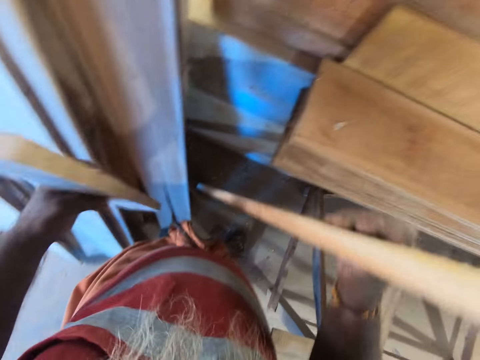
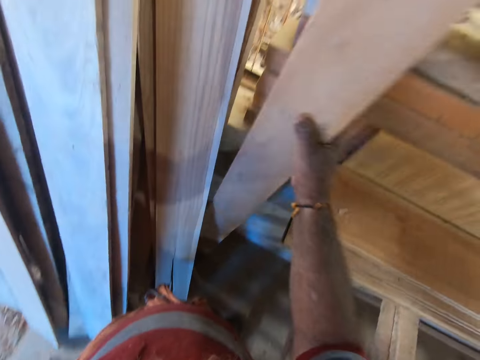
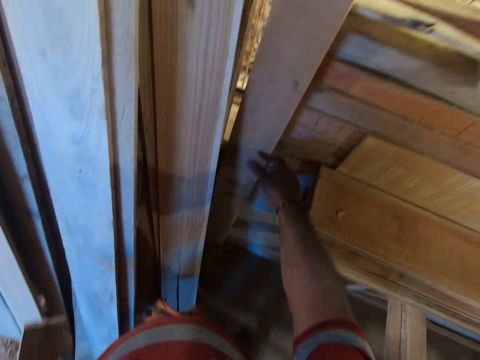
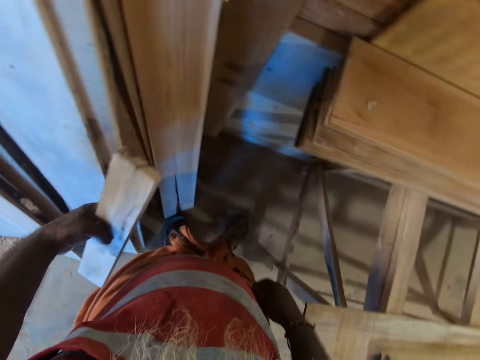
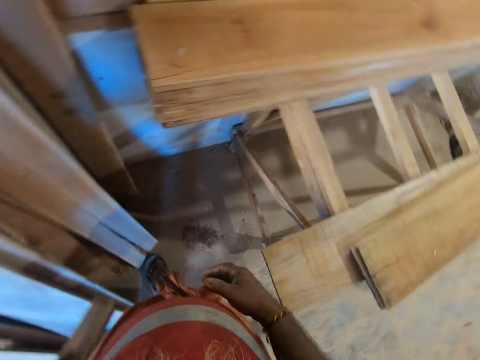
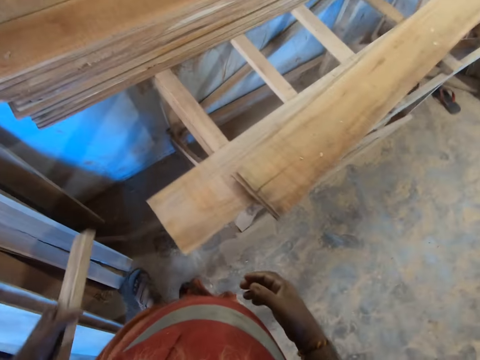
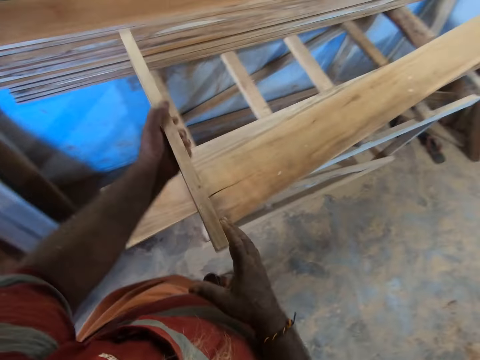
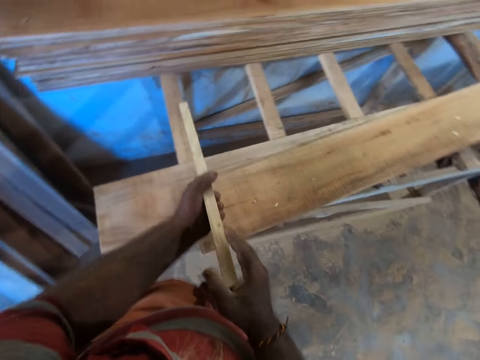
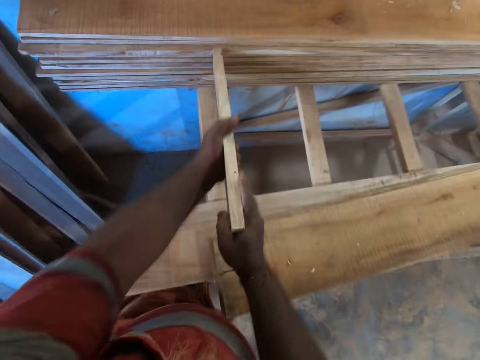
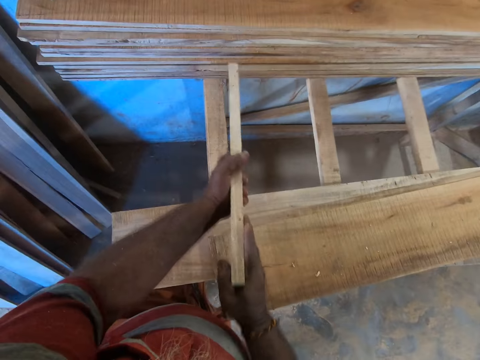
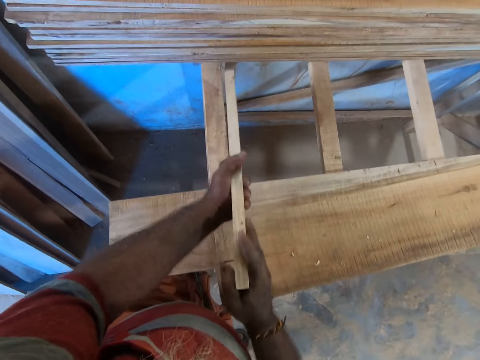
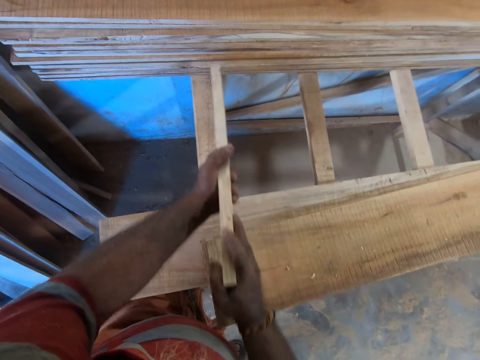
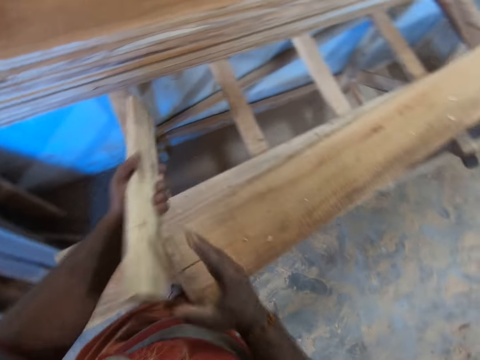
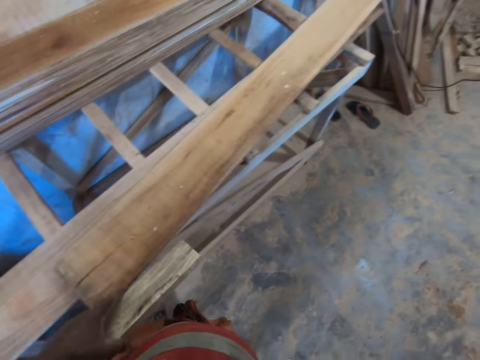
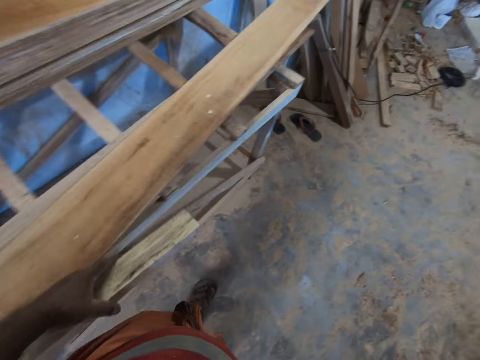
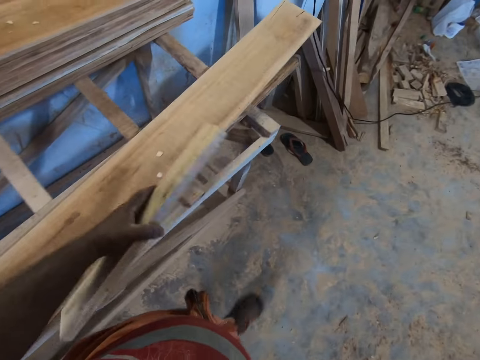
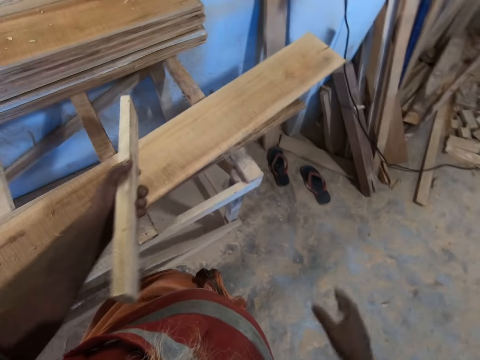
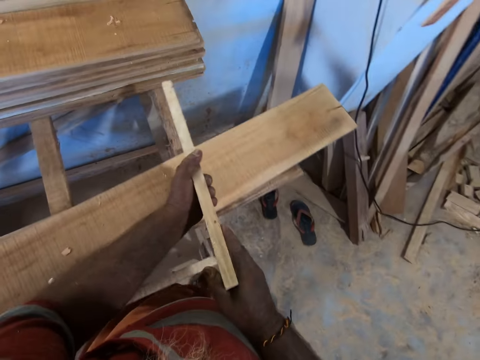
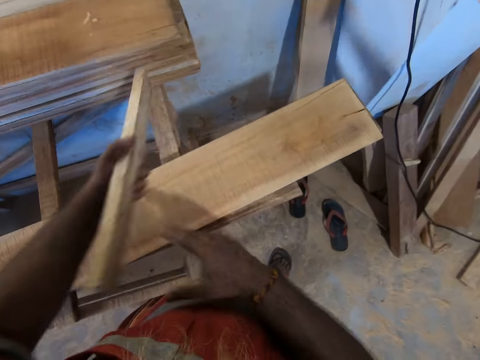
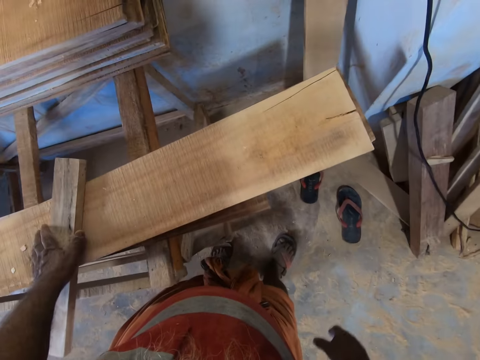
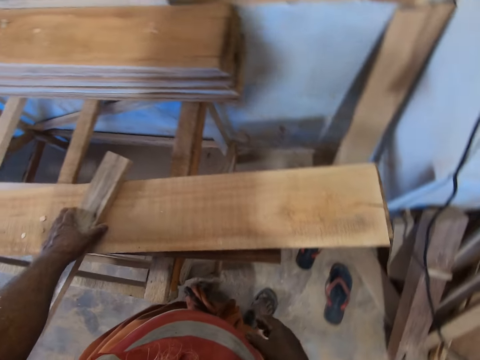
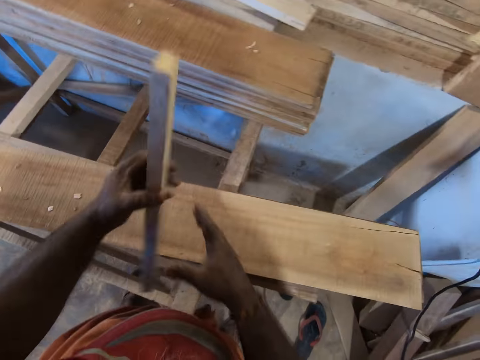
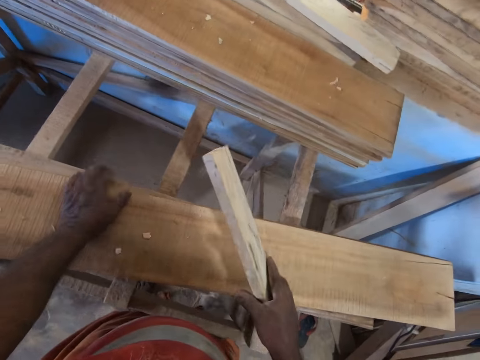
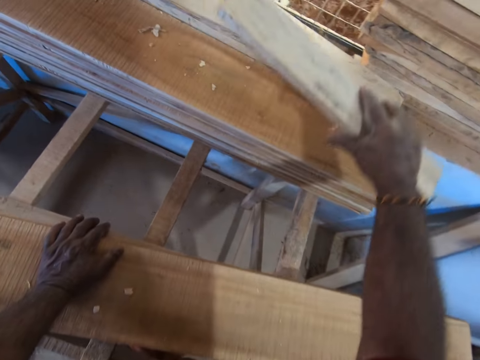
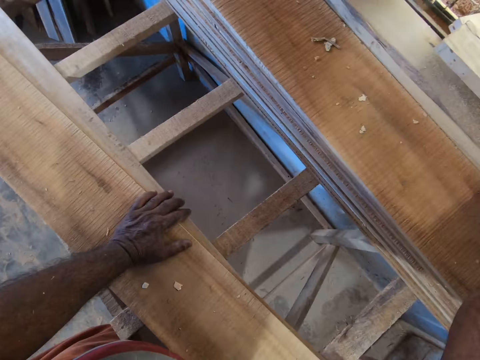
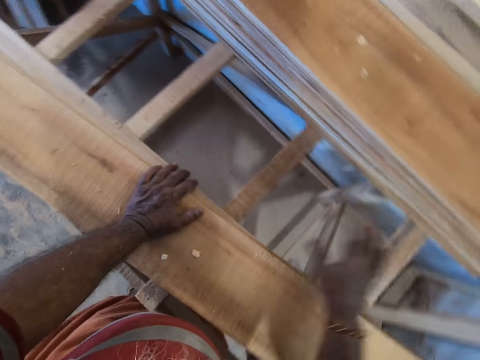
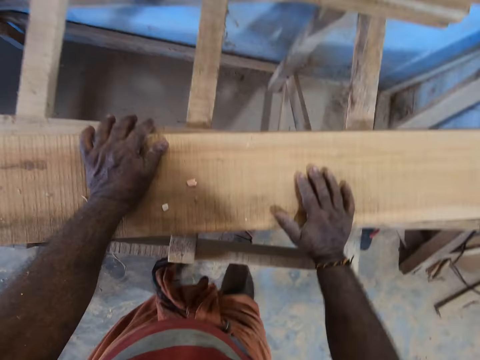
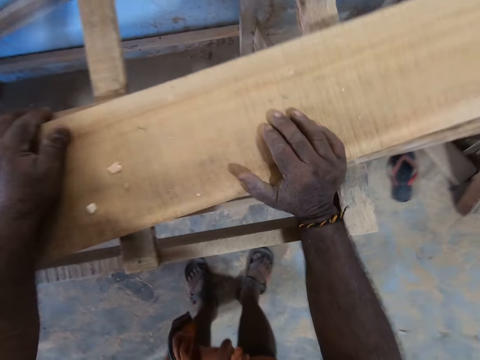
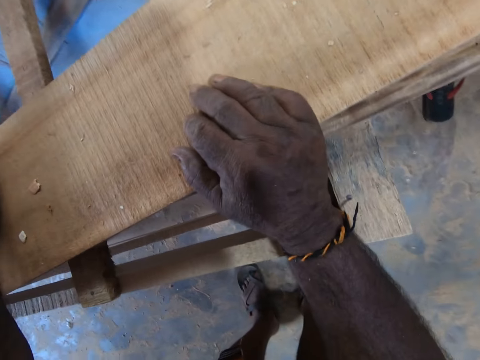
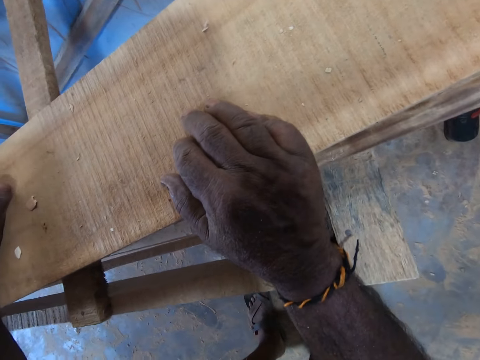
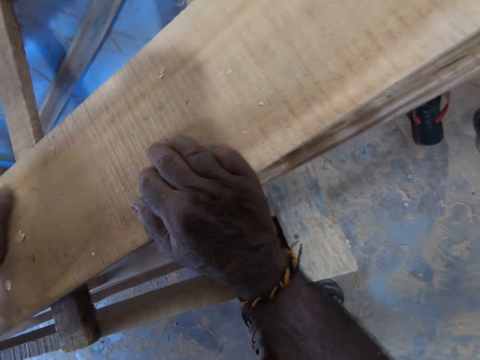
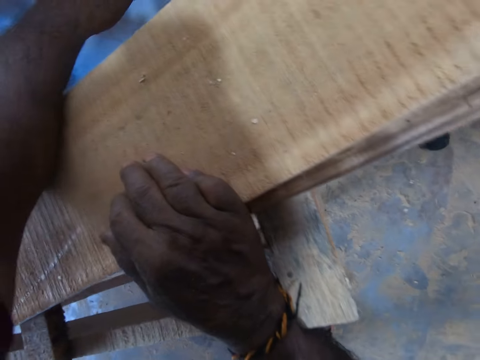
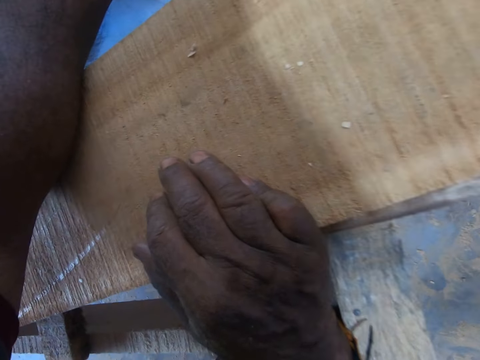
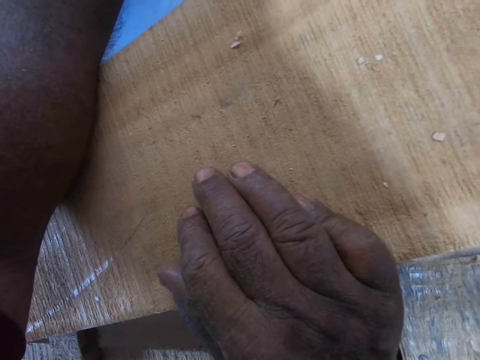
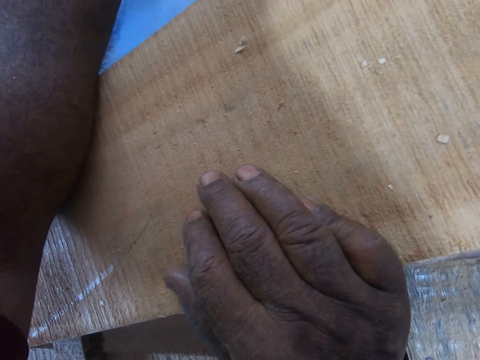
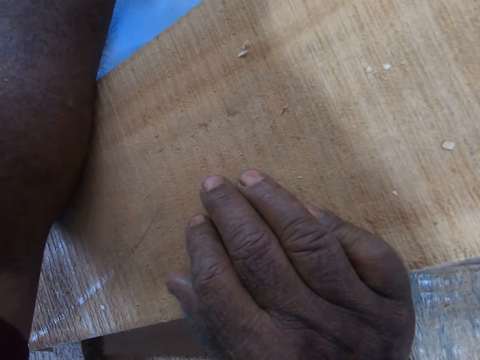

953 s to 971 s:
The camera wearer places the plank or timber in his right hand at the wall. He looks around. He holds the plank in both hands. He hits the planks on the platform with the plank in both hands. He walks beside the timber. He hits the timber. He places the plank in his left hand on the plank on the platform. He passes the plank in his left hand to his right hand. He drops the plank in his right hand on the planks on the platform. He stares at the timber.

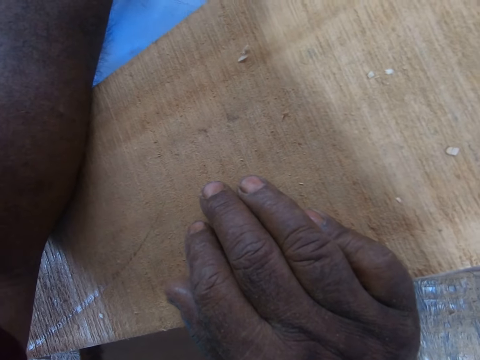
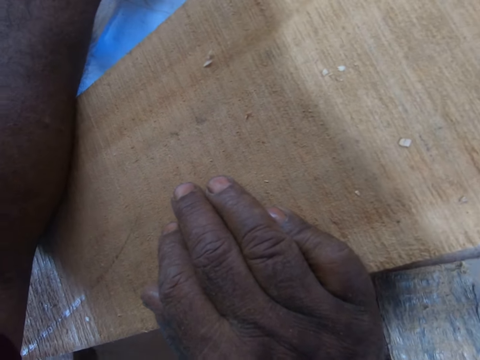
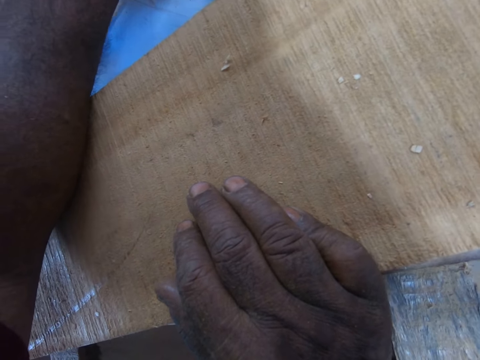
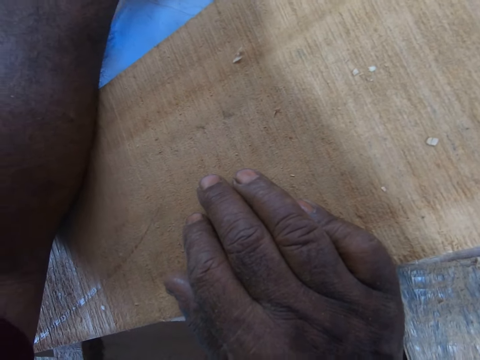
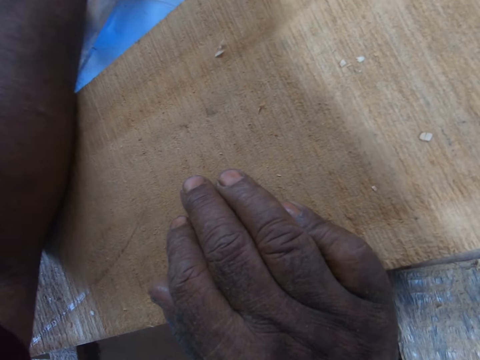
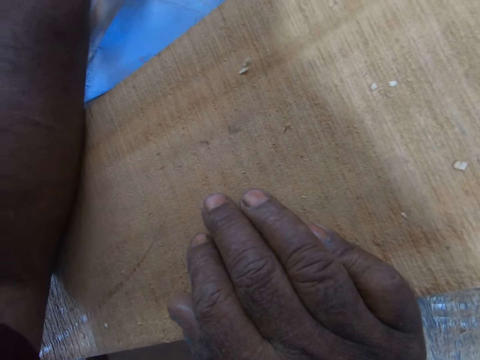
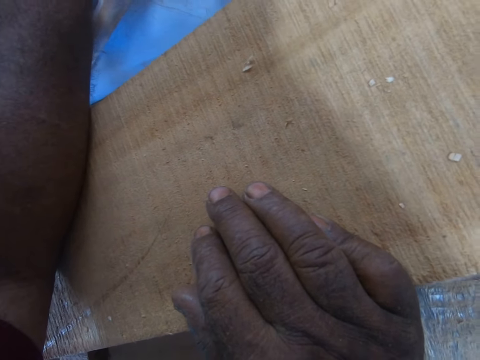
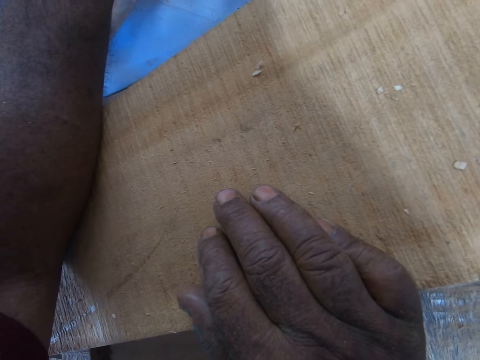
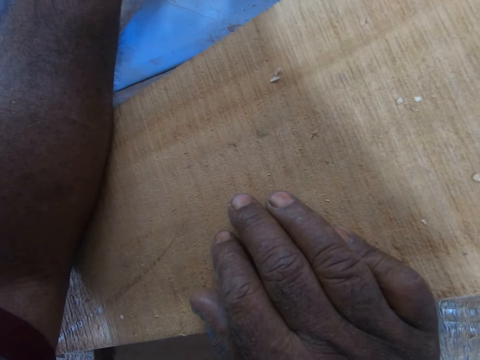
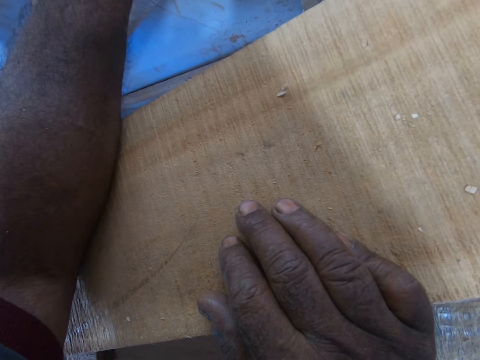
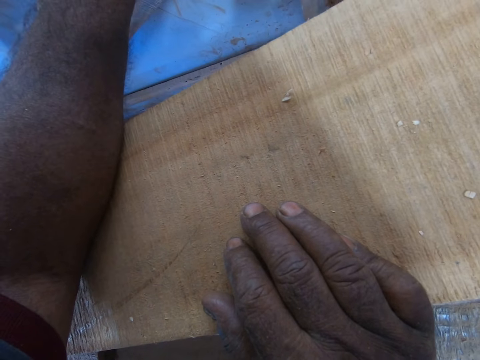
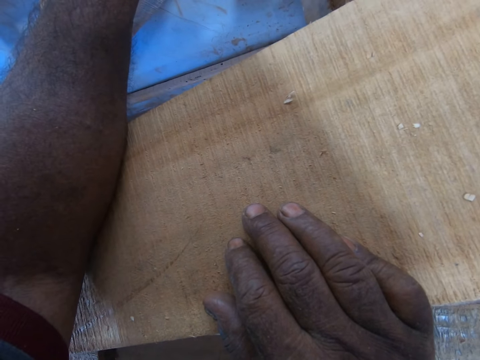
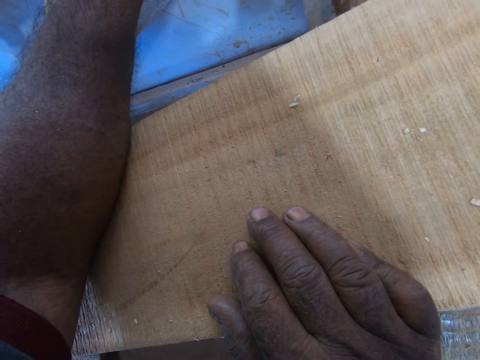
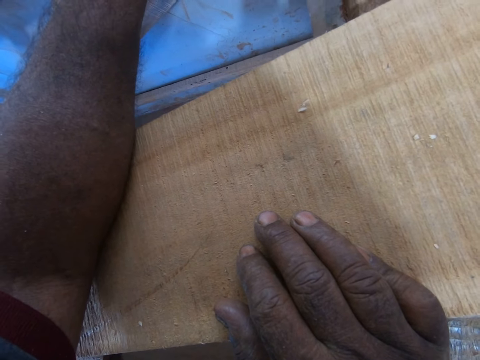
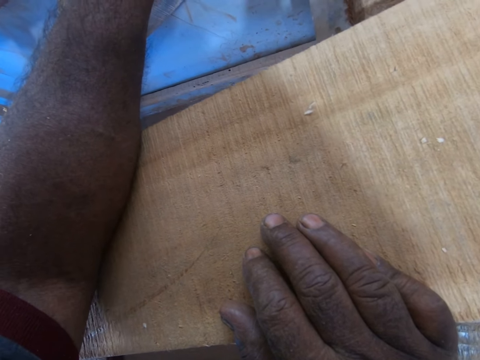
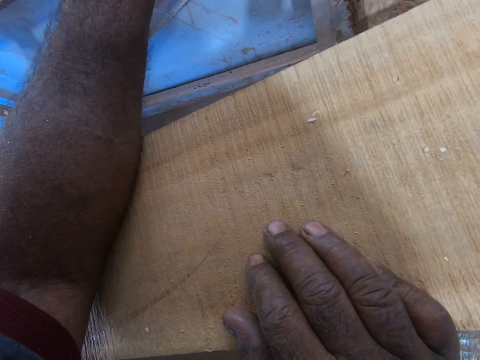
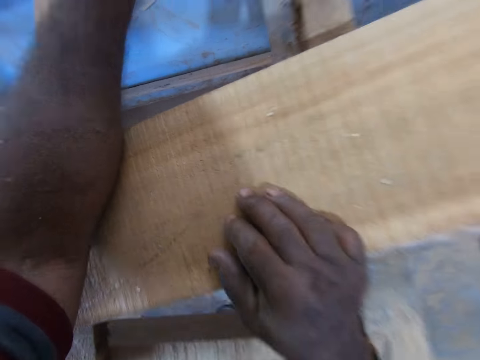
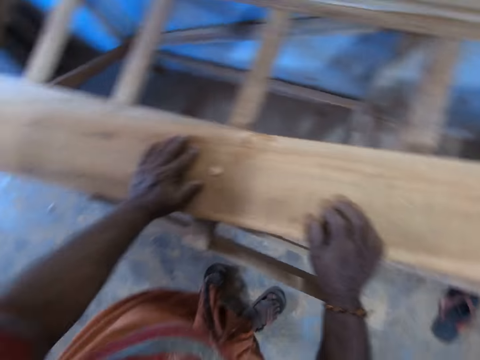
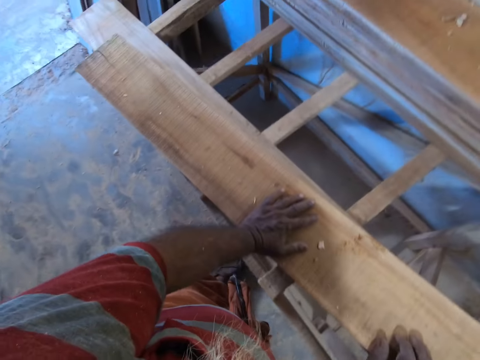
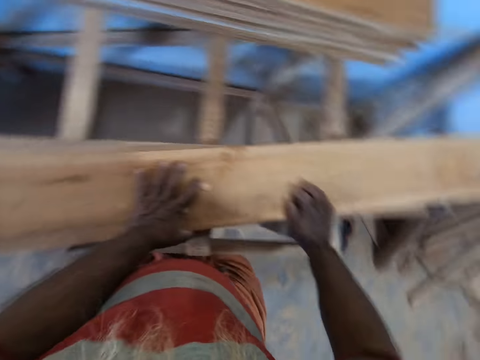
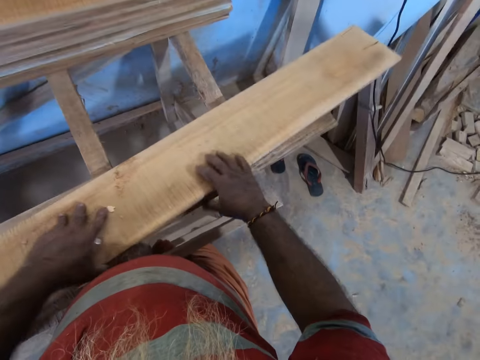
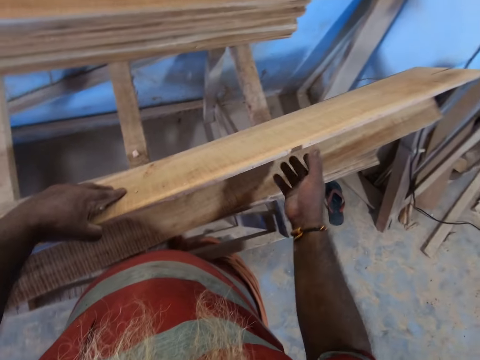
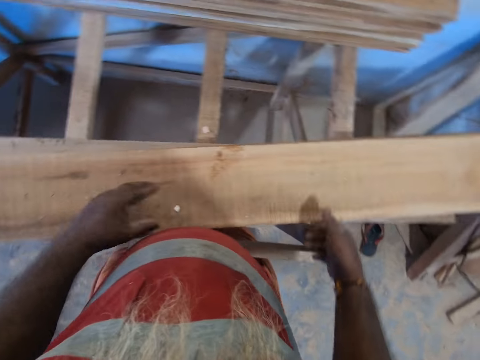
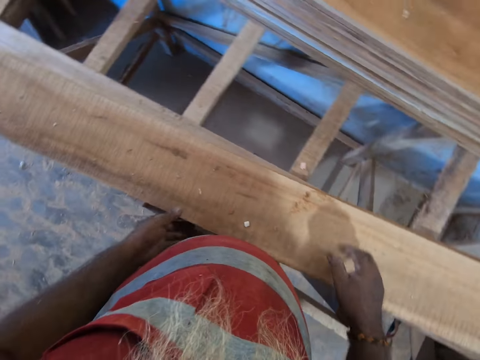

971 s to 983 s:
The camera wearer lifts a plank or timber on the platform with both hands. They drop the plank in both hands on the platform.
